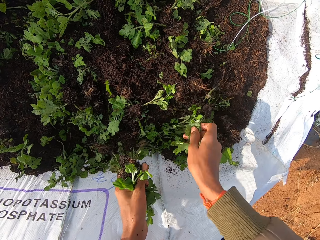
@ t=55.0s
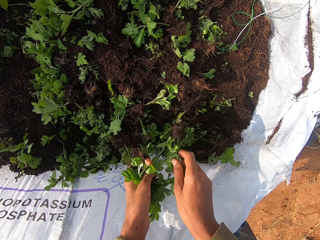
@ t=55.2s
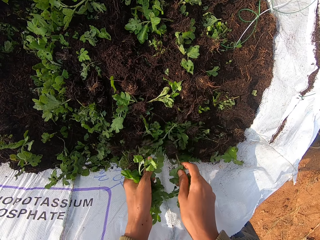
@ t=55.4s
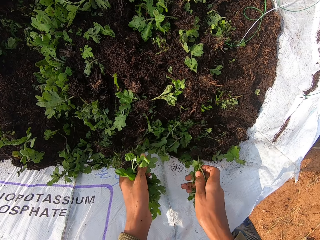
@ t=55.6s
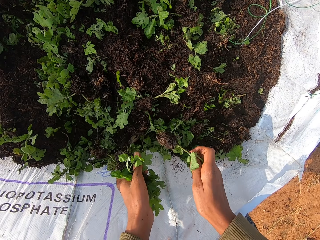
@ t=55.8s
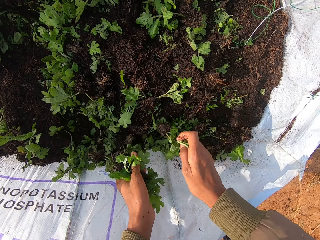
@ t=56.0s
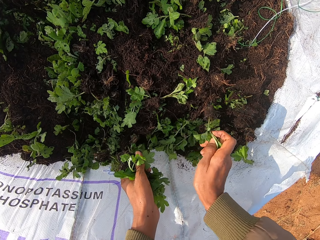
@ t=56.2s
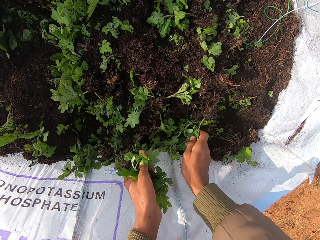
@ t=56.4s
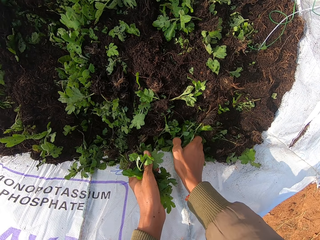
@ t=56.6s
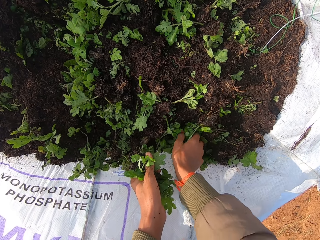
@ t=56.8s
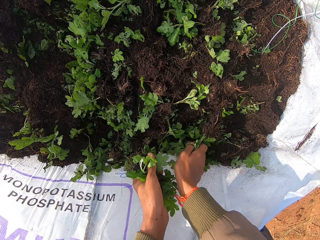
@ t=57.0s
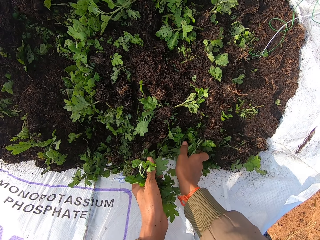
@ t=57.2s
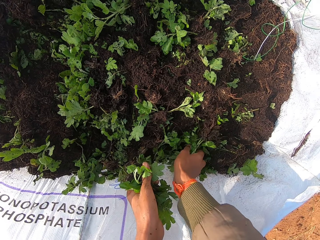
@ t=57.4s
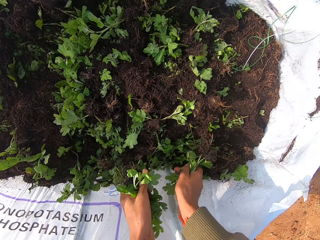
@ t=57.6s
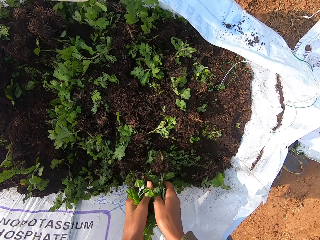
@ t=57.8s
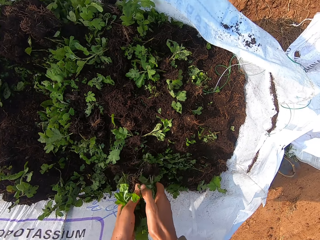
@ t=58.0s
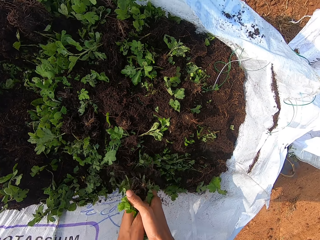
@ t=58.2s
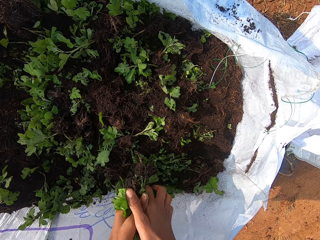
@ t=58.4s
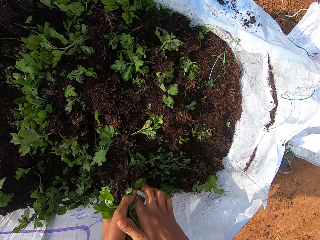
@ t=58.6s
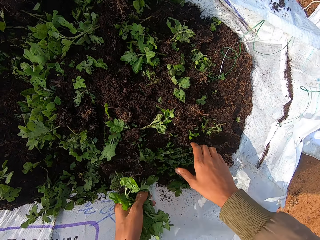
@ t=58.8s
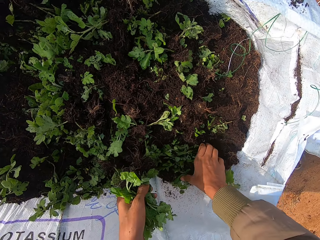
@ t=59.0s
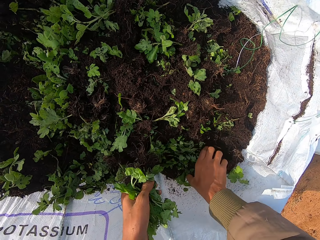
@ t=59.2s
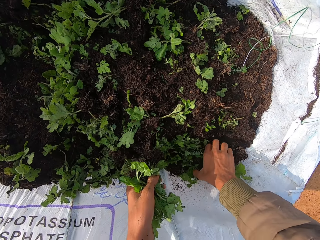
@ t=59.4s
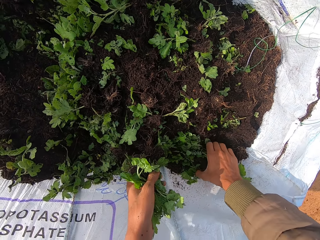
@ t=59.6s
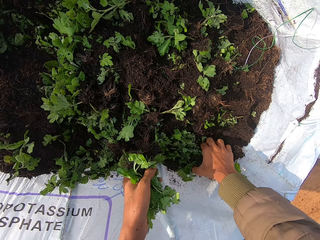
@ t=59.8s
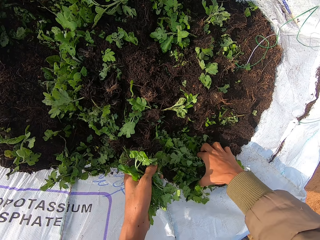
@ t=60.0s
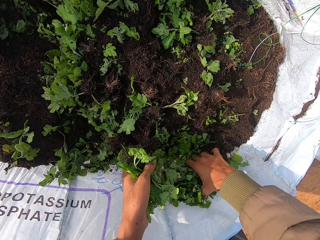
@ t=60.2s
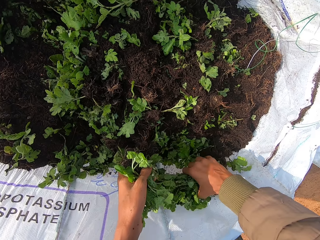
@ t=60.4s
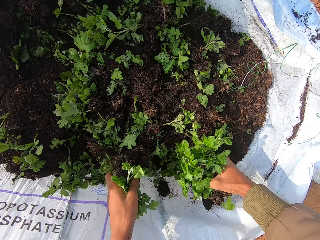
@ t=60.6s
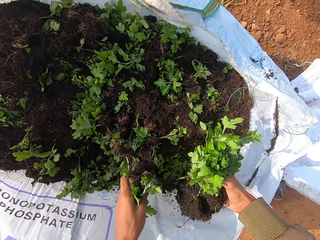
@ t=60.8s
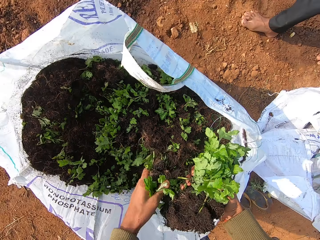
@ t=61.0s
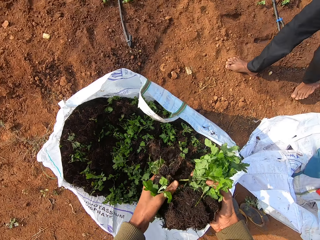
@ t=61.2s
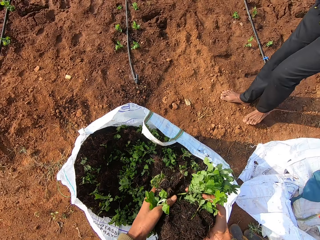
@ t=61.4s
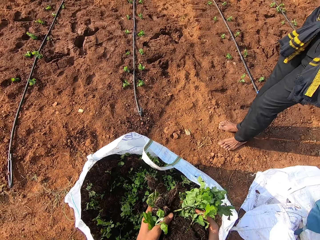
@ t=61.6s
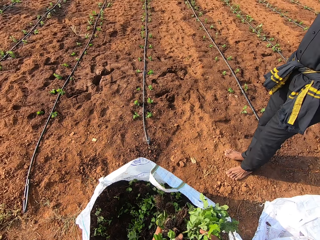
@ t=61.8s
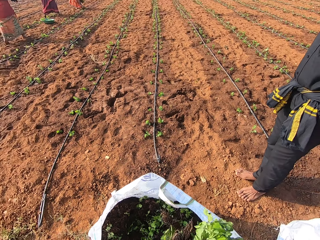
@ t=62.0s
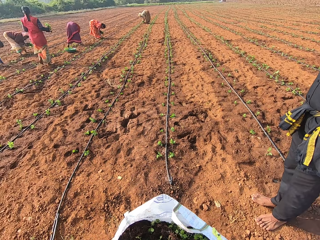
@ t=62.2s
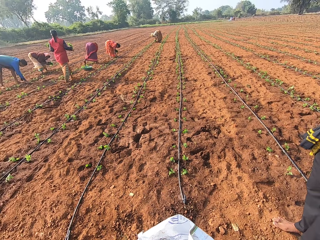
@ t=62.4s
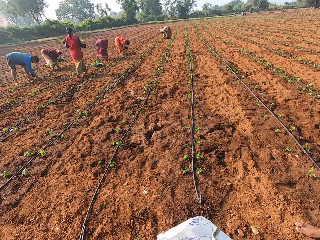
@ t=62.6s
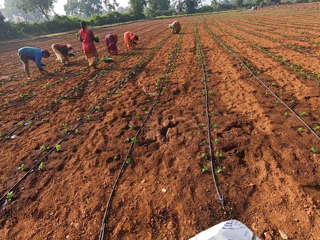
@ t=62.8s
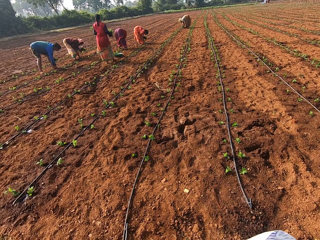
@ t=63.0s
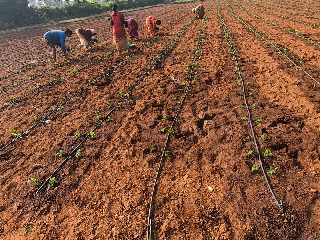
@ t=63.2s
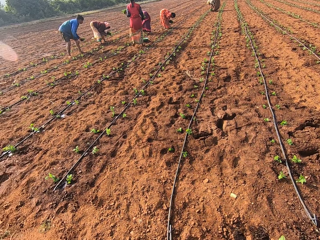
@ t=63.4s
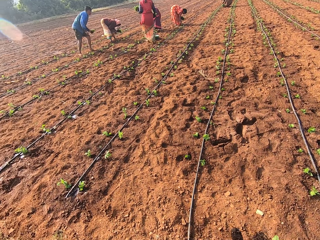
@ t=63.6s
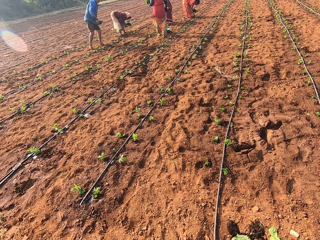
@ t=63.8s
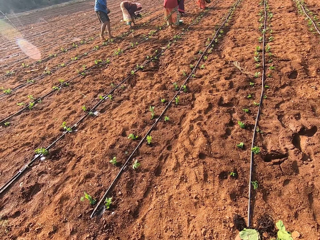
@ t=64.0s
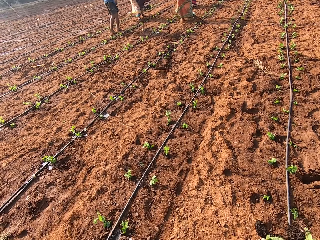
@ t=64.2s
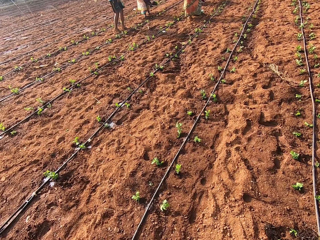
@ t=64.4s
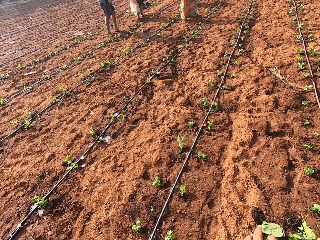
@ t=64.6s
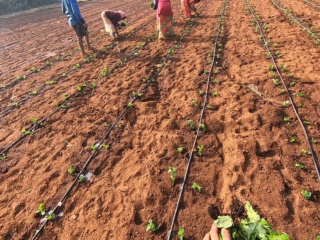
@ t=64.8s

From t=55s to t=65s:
The camera wearer passes vegetables from the sack to his left hand with his right hand. He picks vegetables from the sack with his right hand. A man plants vegetables, from his left hand, in the ground with his right hand. A woman plants vegetables, from her left hand, in the ground with her right hand. Another woman plants vegetables, from her left hand, in the ground with her right hand. The camera wearer looks around.

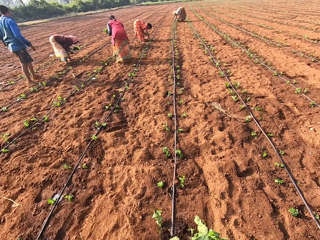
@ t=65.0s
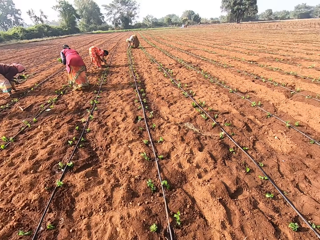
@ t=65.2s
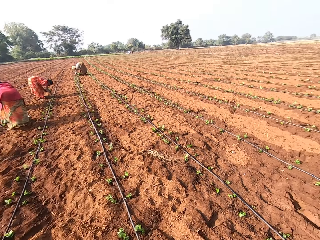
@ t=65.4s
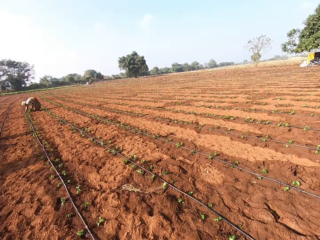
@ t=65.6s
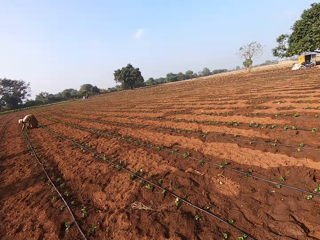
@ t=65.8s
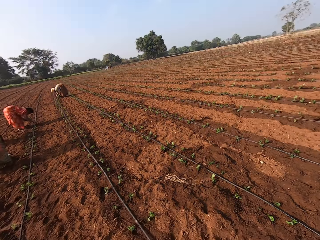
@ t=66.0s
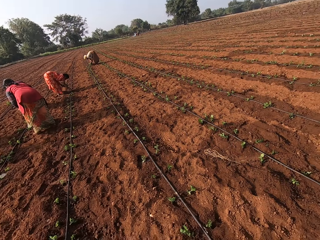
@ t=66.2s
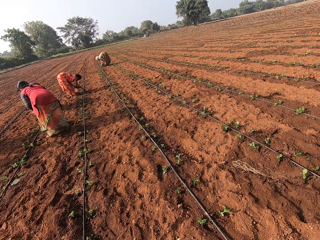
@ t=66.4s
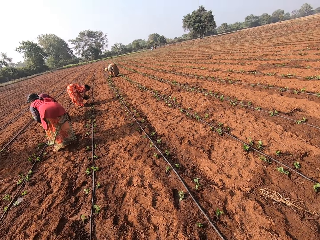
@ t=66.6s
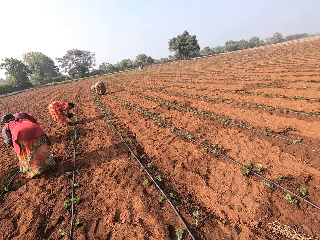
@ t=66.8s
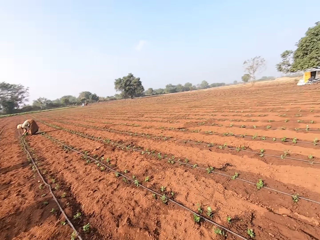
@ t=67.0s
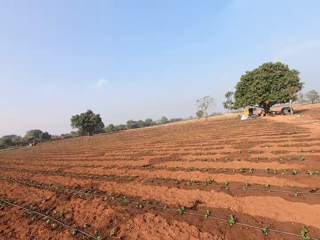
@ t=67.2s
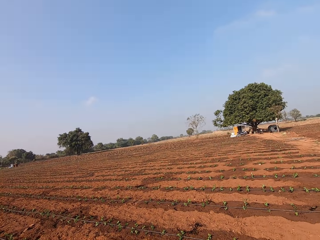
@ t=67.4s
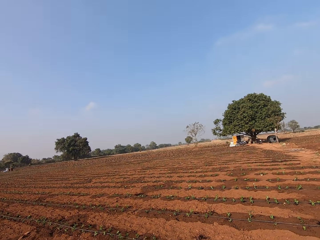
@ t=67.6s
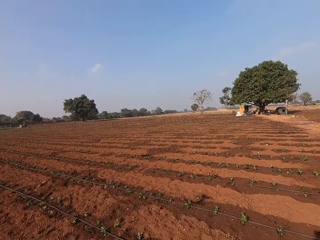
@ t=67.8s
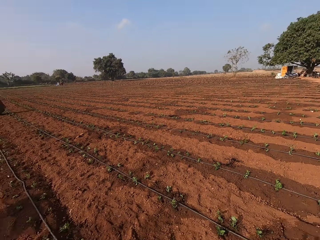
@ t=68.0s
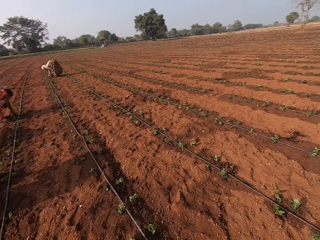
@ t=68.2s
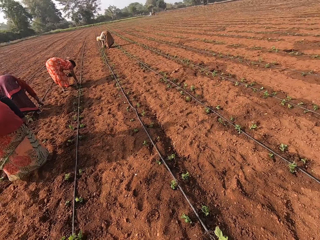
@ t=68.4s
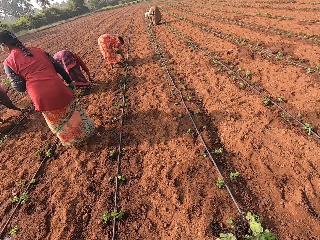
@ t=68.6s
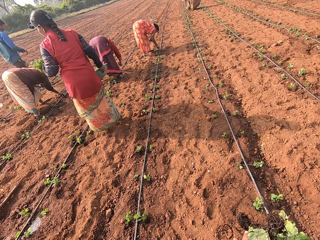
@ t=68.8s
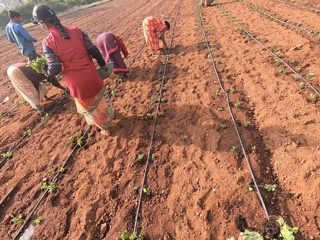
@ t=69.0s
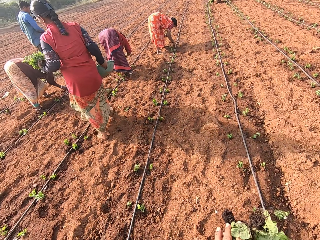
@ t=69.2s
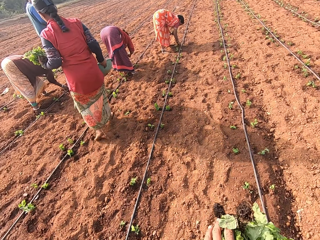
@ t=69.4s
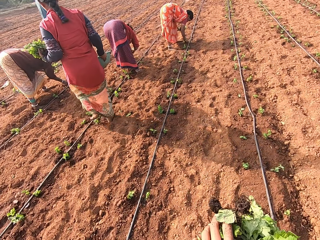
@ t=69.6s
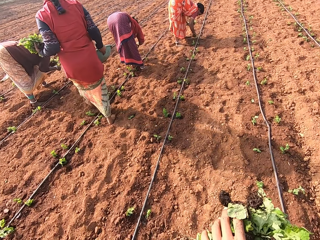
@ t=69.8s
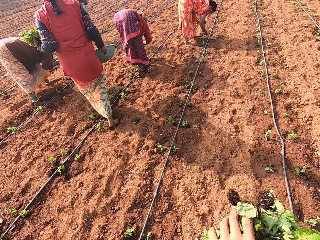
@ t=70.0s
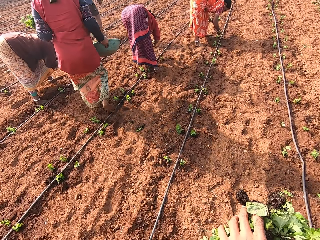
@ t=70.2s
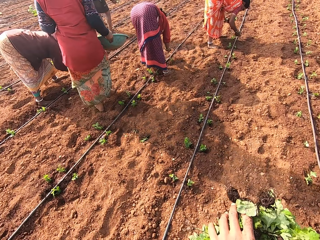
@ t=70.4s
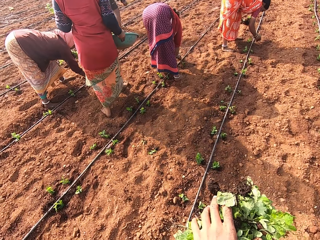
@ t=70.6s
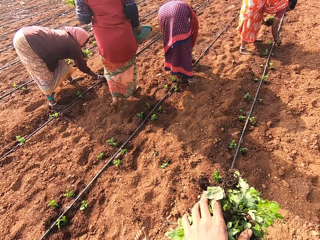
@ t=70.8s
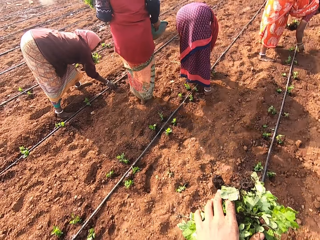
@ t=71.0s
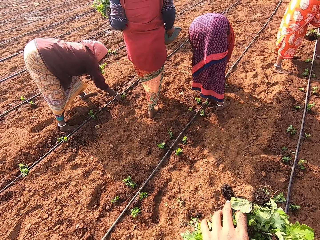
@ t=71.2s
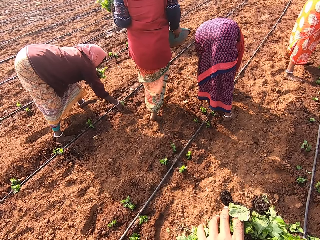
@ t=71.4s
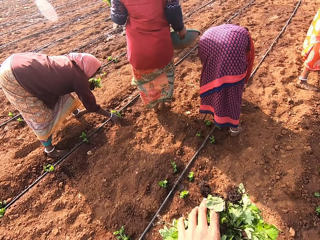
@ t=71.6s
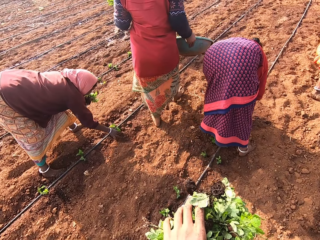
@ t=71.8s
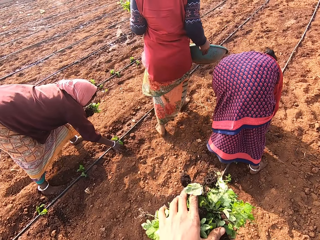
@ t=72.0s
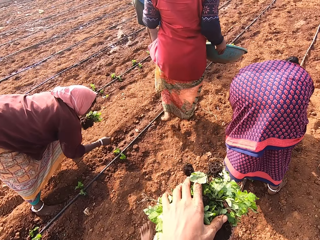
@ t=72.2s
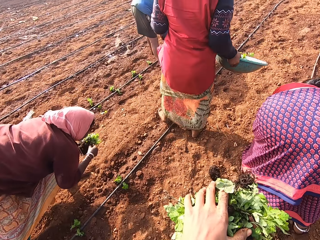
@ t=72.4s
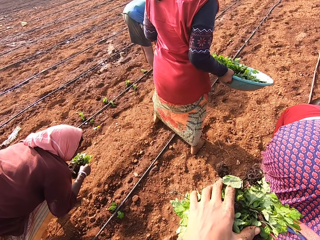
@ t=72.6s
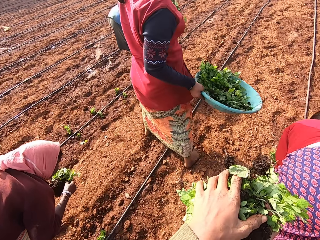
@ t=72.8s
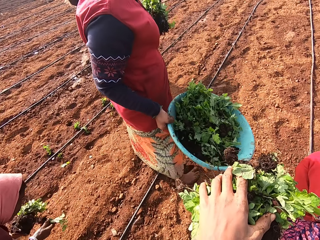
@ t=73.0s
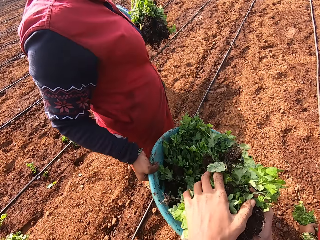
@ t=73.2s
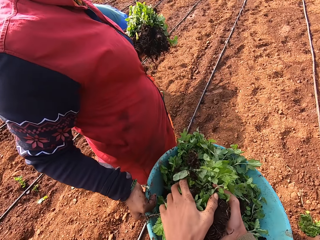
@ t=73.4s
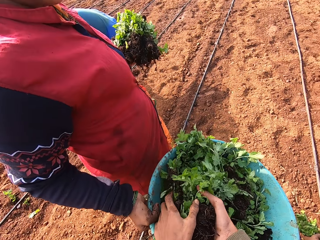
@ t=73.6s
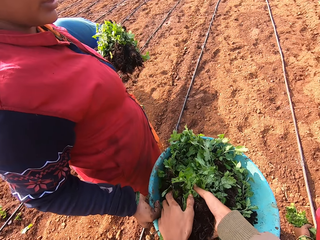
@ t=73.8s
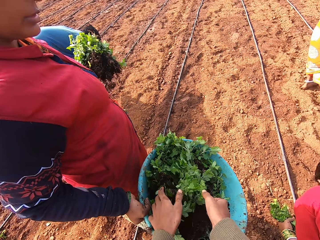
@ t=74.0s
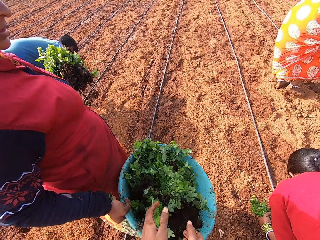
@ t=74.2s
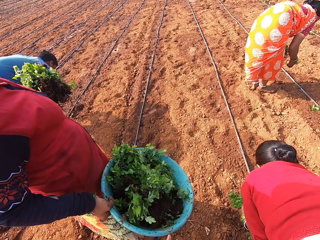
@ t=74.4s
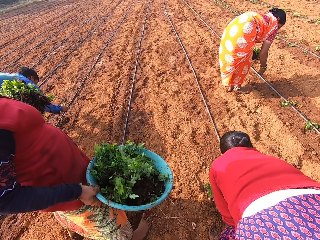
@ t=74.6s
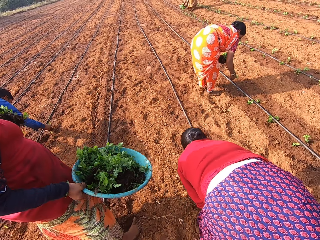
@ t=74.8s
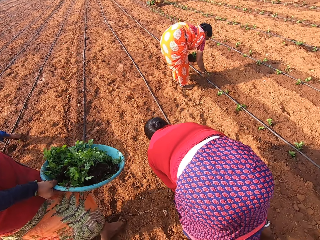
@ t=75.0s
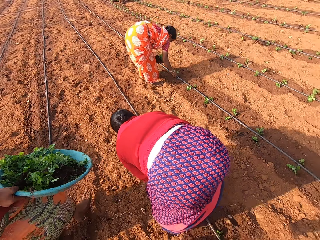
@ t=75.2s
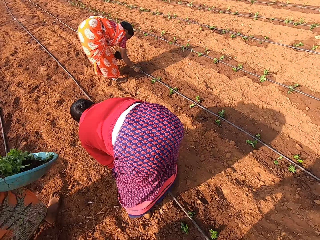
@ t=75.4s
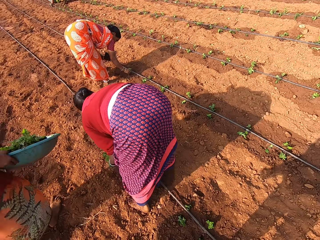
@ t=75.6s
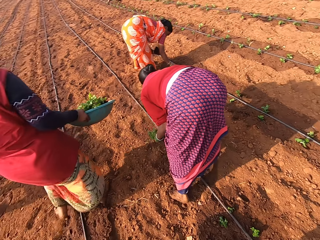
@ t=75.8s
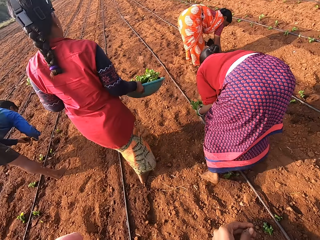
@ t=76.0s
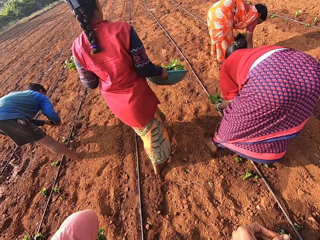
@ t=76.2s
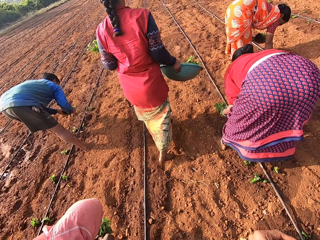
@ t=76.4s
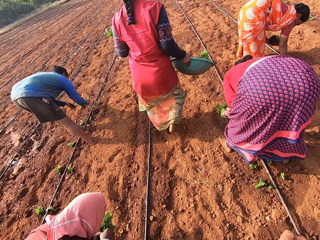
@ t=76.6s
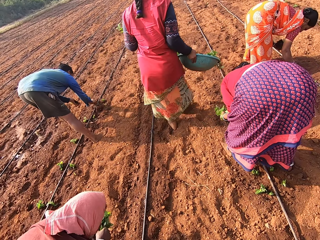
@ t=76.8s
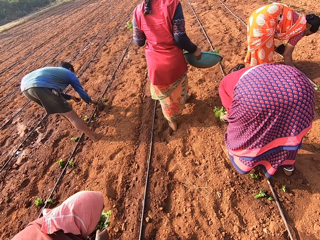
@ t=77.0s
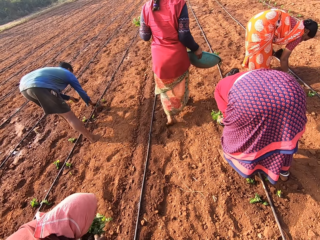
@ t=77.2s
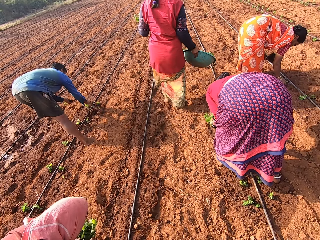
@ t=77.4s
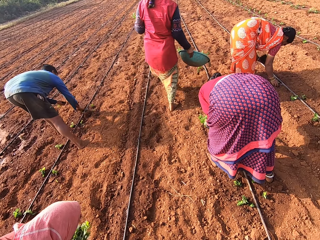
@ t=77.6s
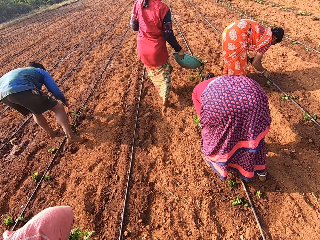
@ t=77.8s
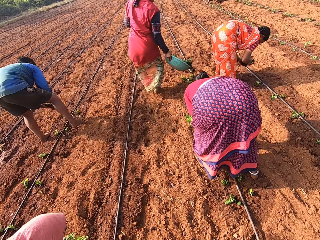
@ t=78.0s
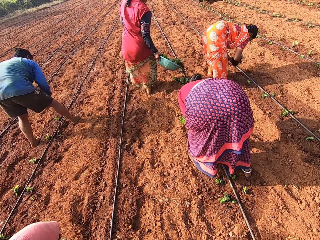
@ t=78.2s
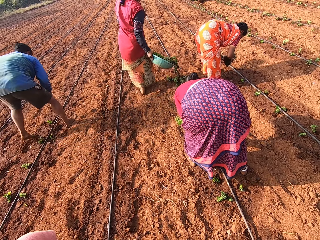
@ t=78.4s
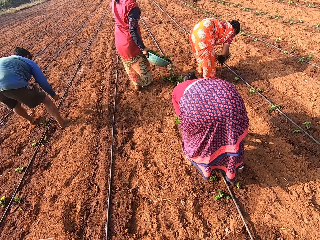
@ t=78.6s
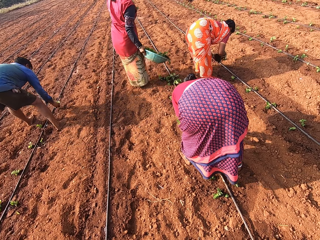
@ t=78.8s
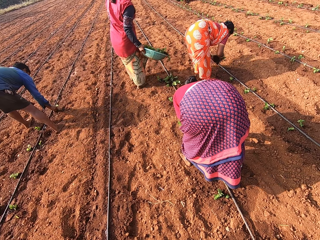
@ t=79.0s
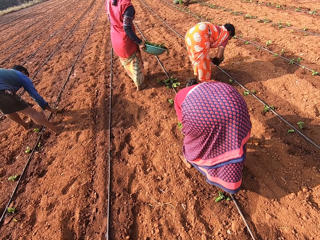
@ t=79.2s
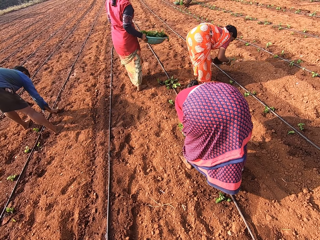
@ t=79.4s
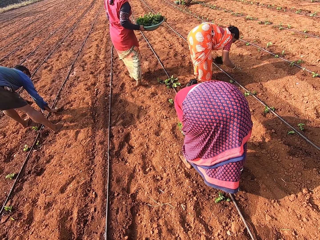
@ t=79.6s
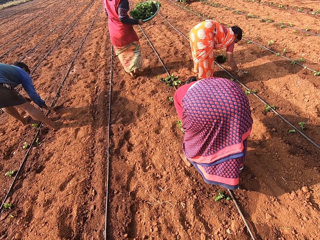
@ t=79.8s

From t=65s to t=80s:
The camera wearer walks in the farm. They speak. They look around. A woman plants vegetables, from her left hand, in the ground with her right hand. Another woman plants vegetables, from her left hand, in the ground with her right hand. The camera wearer walks in the farm. They drop the vegetables in a bowl in the right hand of a third woman with both hands. They interact with a group of people. They speak. The third woman pours vegetables from the bowl in her right hand on the ground.
